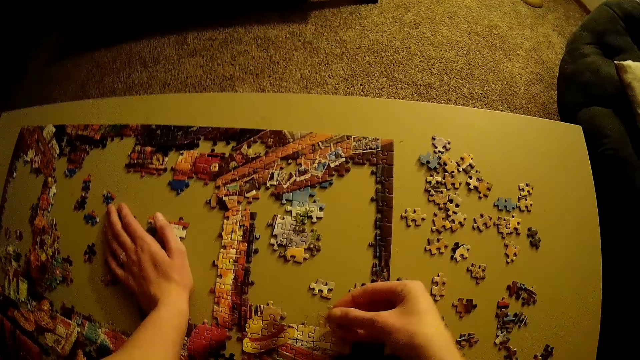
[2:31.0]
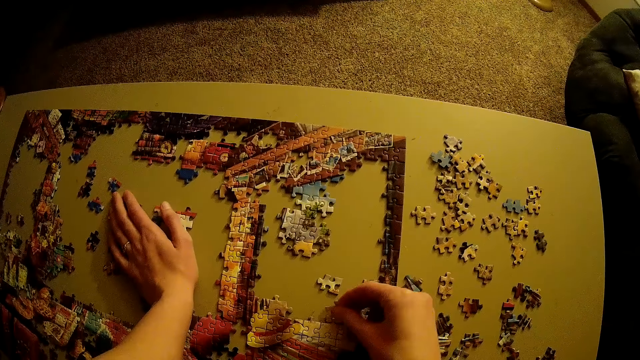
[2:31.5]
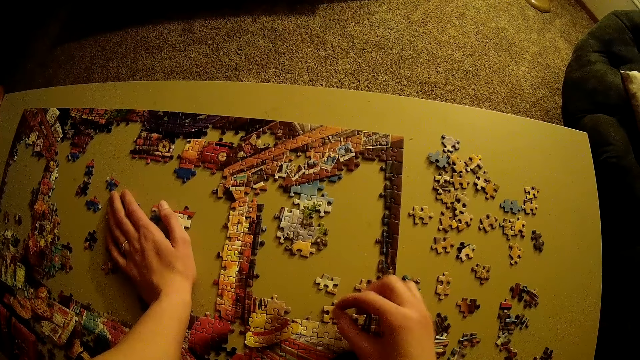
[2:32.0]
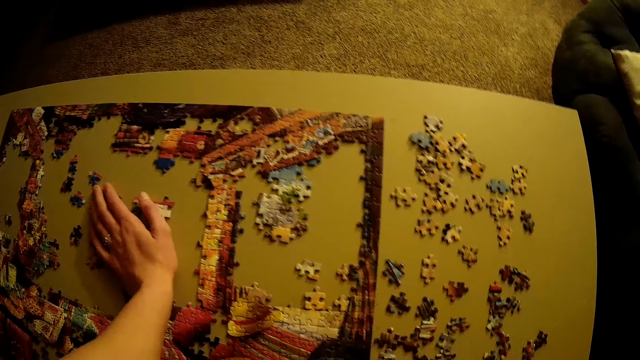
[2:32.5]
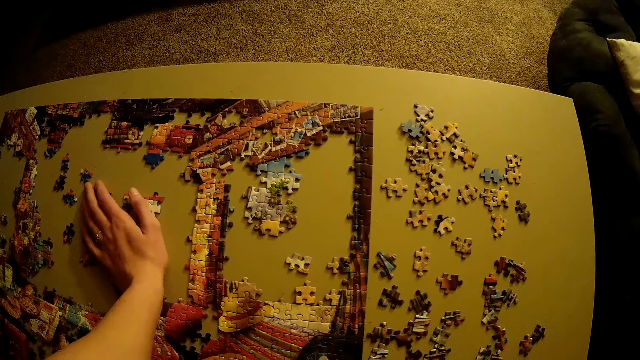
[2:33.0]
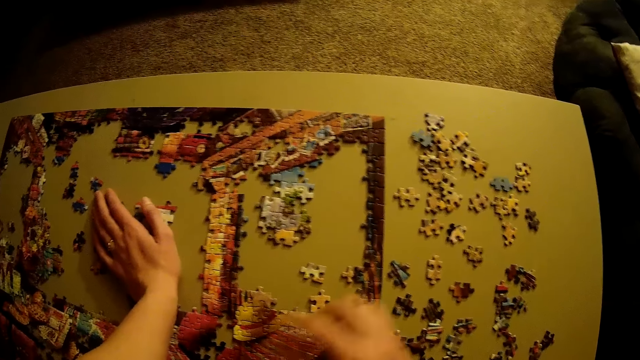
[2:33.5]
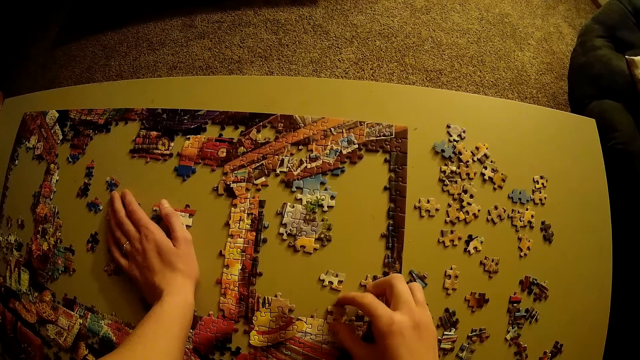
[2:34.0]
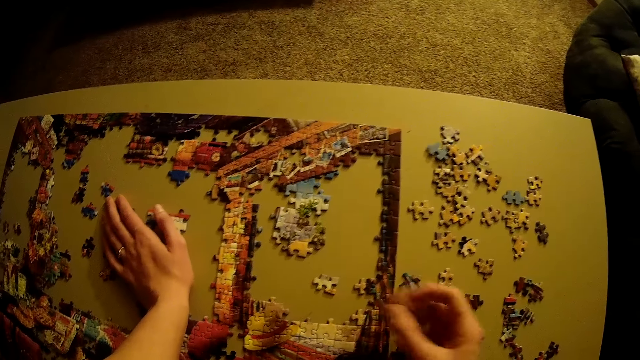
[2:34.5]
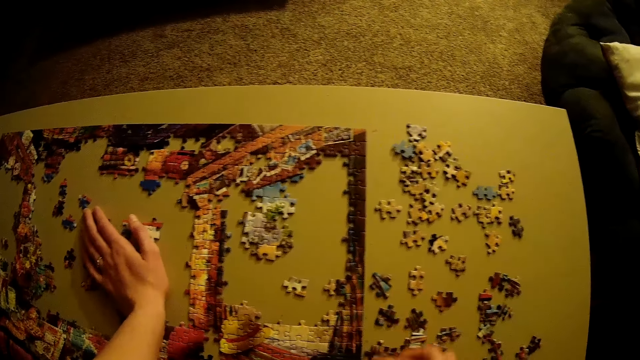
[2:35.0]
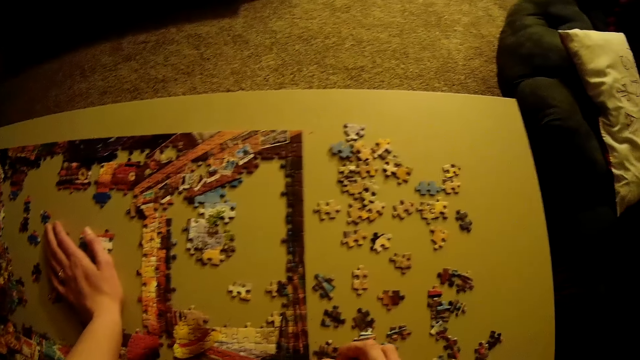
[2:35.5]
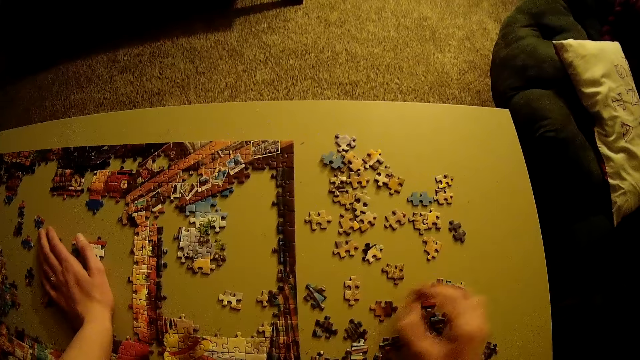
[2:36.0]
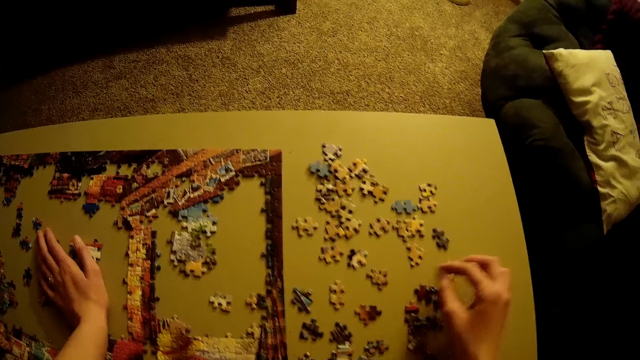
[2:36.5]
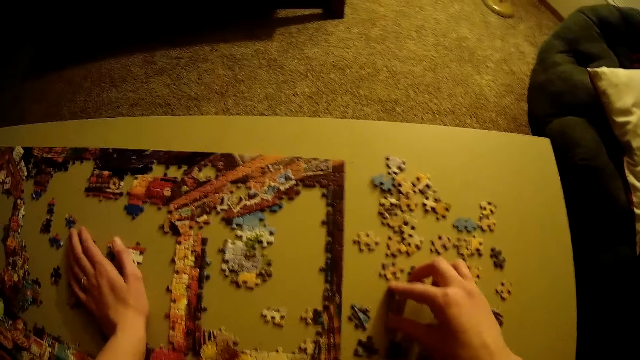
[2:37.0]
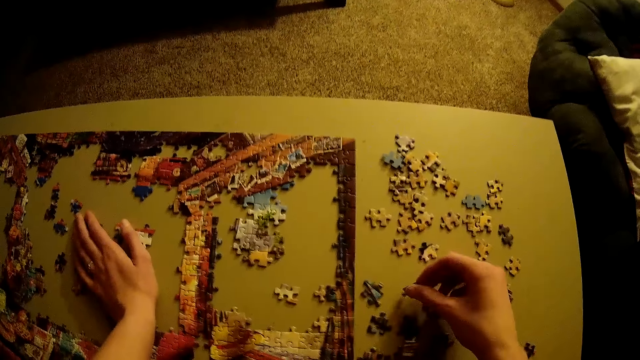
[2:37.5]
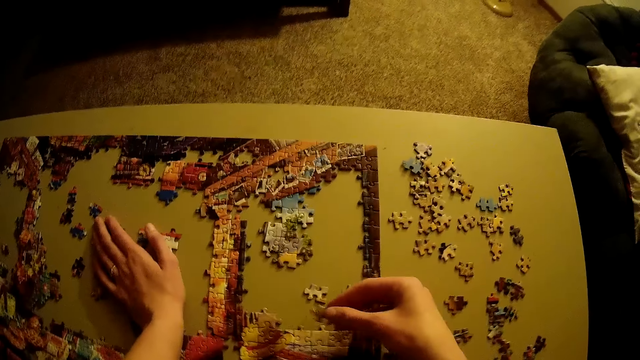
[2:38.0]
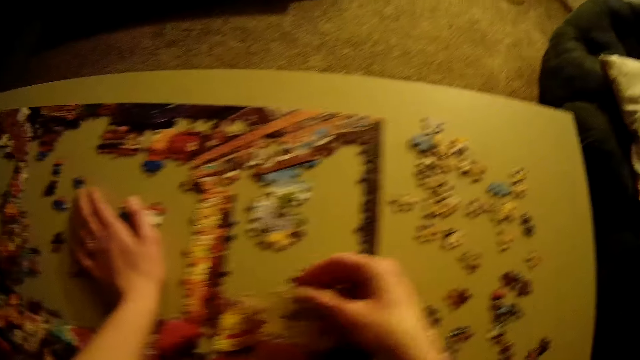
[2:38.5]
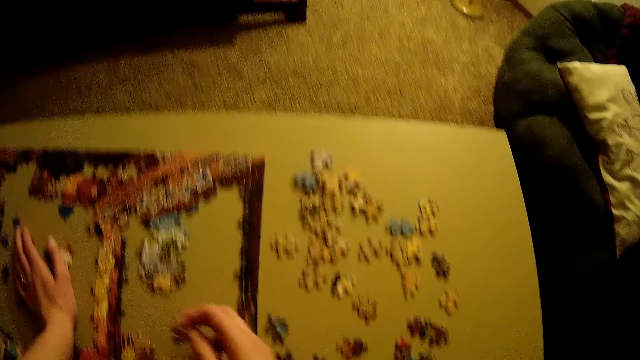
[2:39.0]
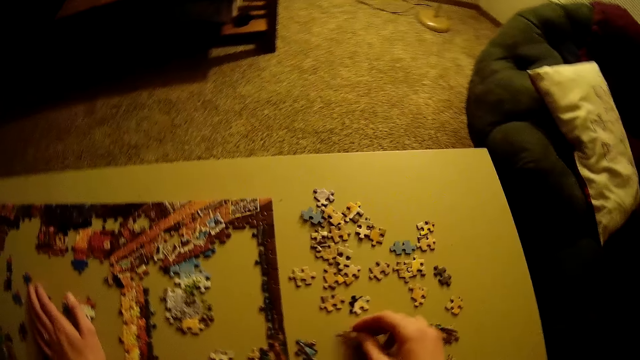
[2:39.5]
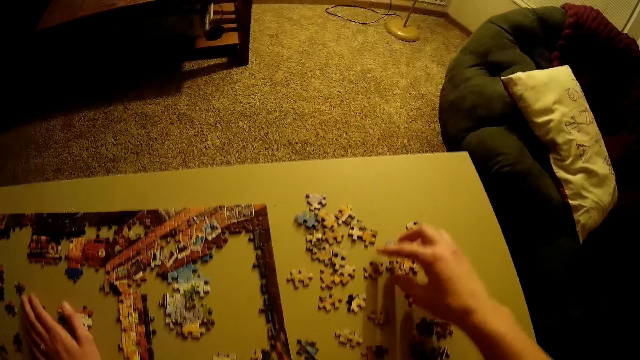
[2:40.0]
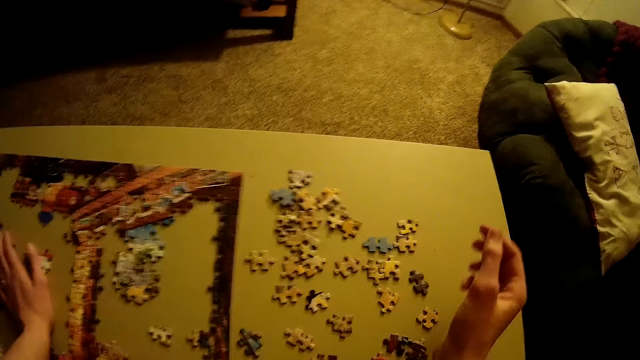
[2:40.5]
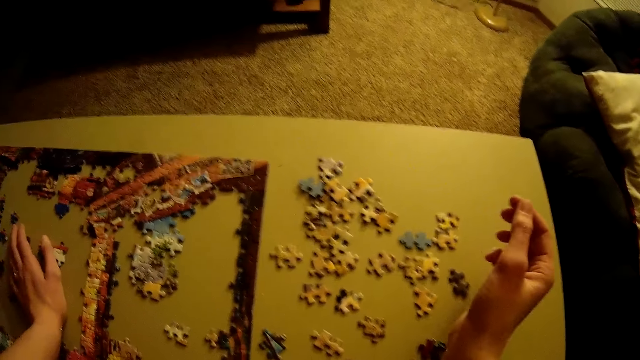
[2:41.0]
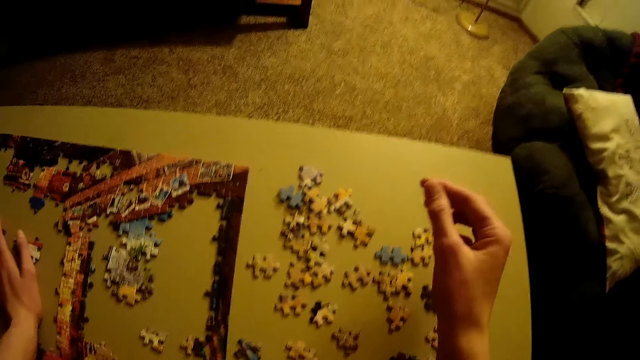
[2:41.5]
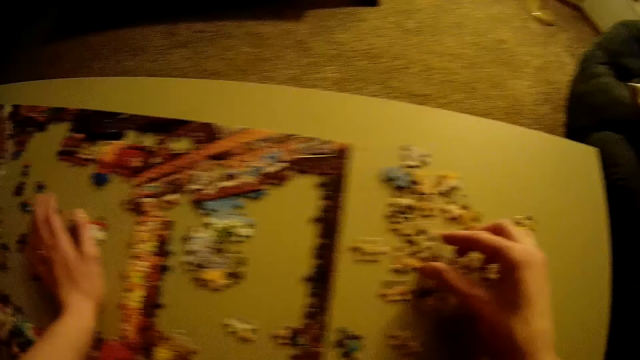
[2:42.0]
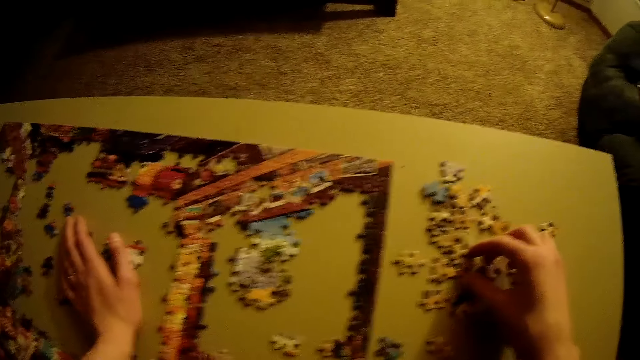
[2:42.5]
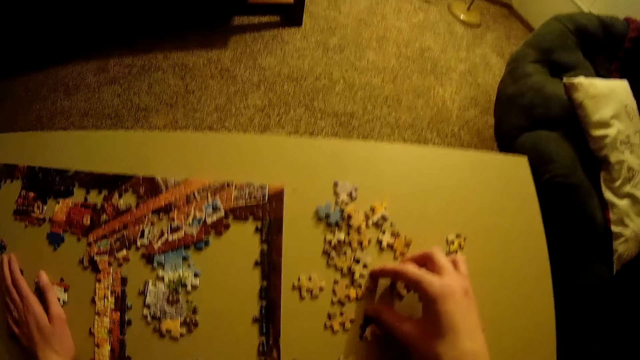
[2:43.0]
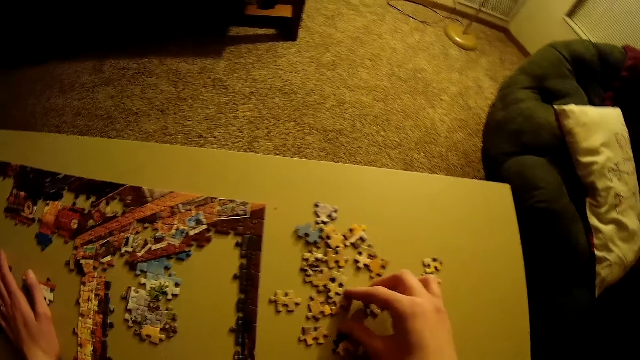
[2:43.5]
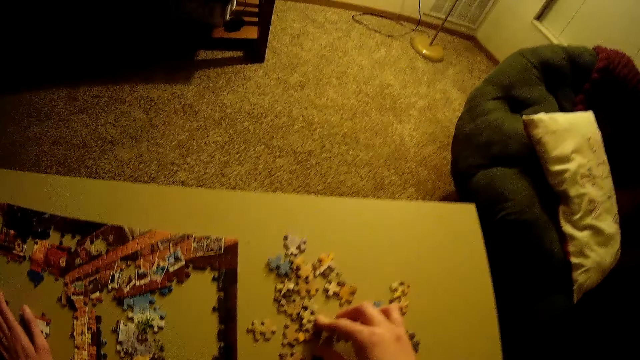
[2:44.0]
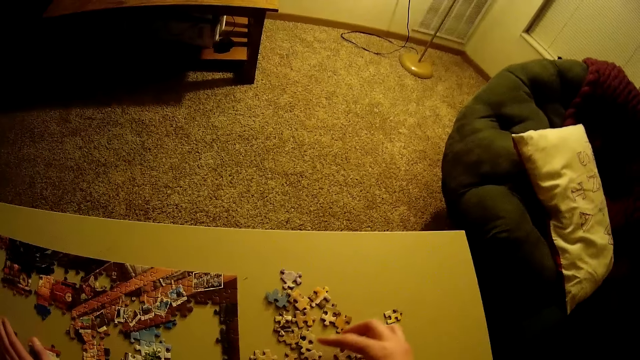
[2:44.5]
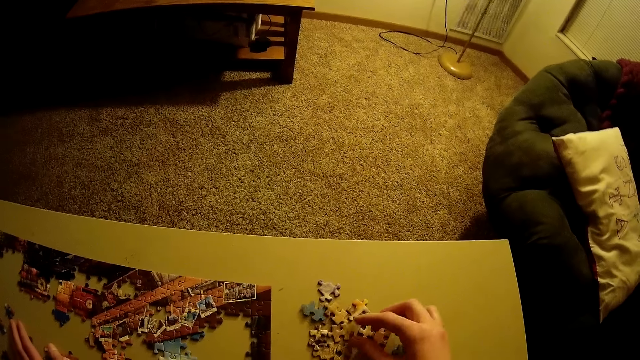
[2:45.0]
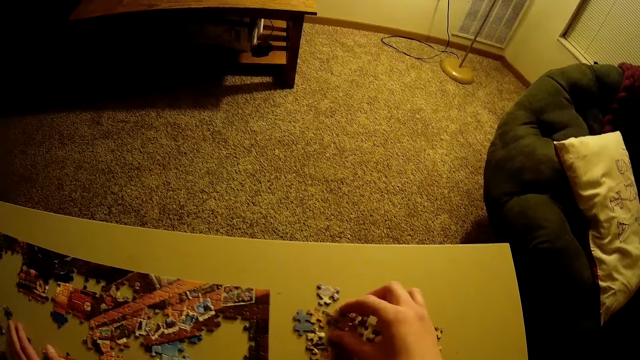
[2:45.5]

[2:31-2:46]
The camera wearer fits the puzzle piece in the jigsaw puzzle. They stare at the jigsaw puzzle. They pick up the puzzle piece. They place the puzzle piece on the table. They pick up the puzzle piece. They hold the jigsaw puzzle. They place the puzzle piece on the table. They stare at the puzzle pieces. They touch the puzzle piece.

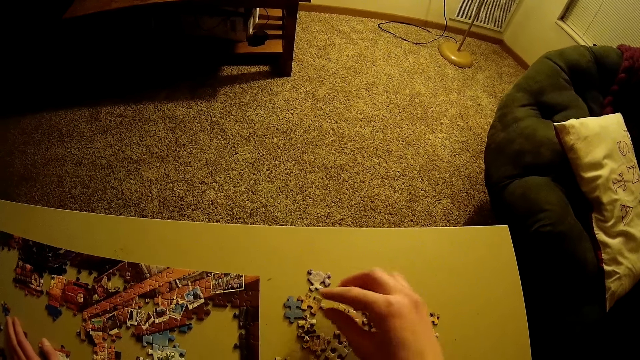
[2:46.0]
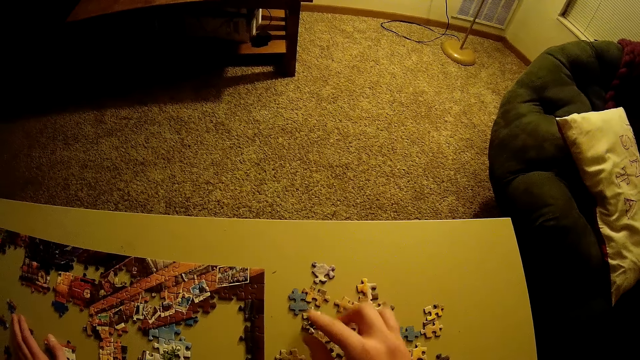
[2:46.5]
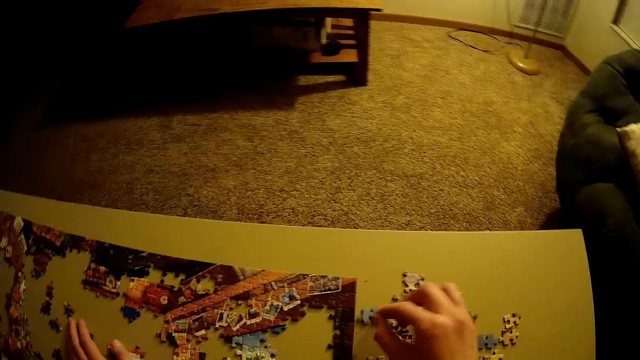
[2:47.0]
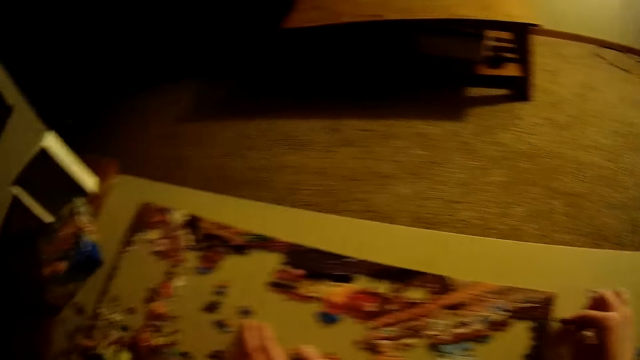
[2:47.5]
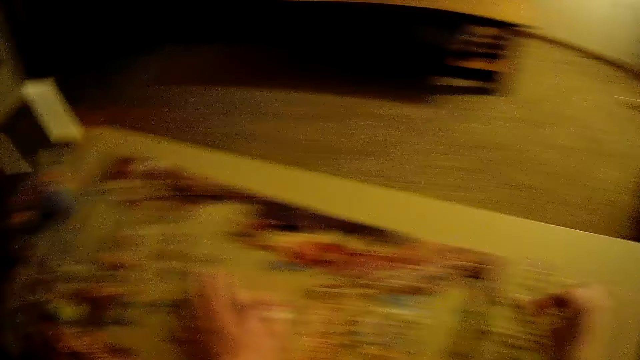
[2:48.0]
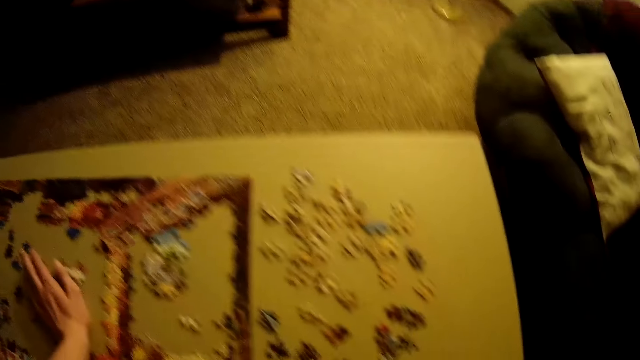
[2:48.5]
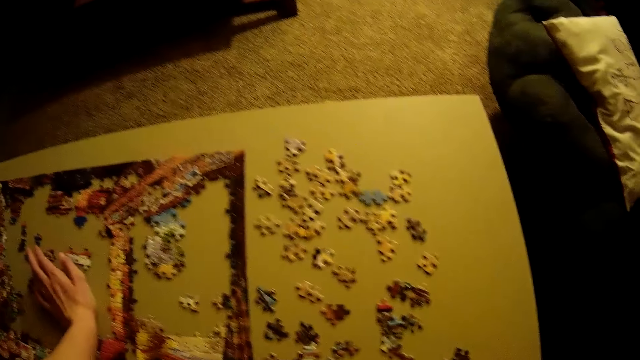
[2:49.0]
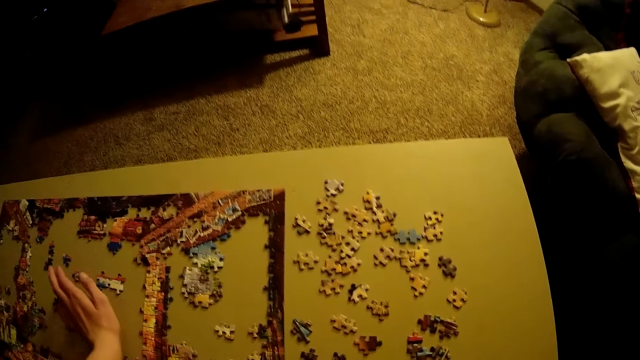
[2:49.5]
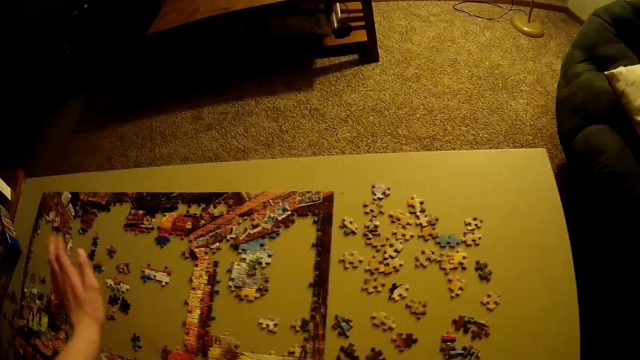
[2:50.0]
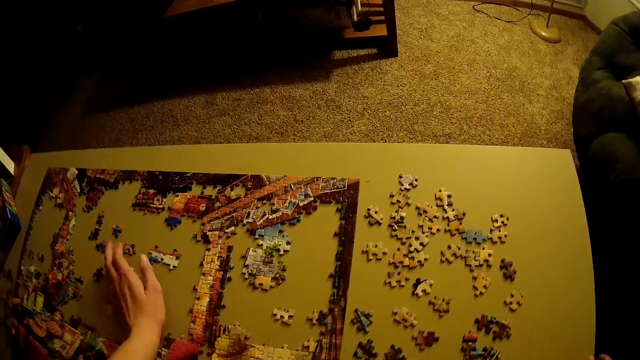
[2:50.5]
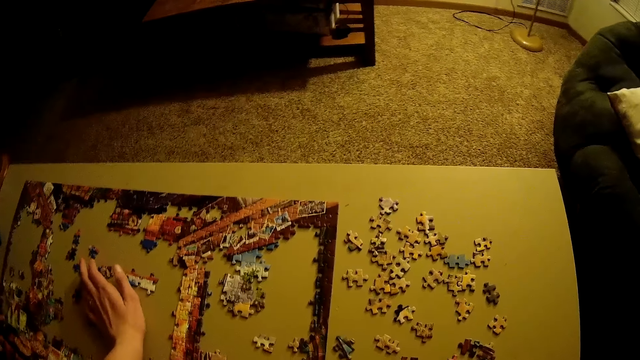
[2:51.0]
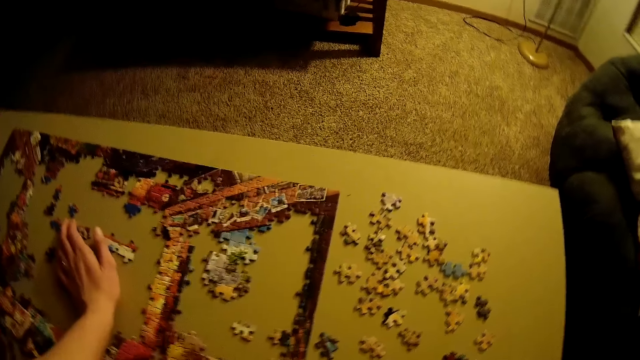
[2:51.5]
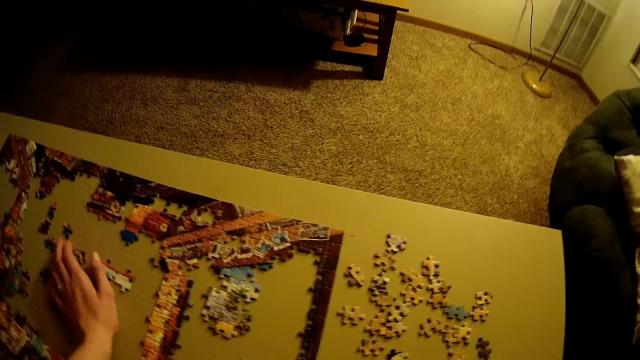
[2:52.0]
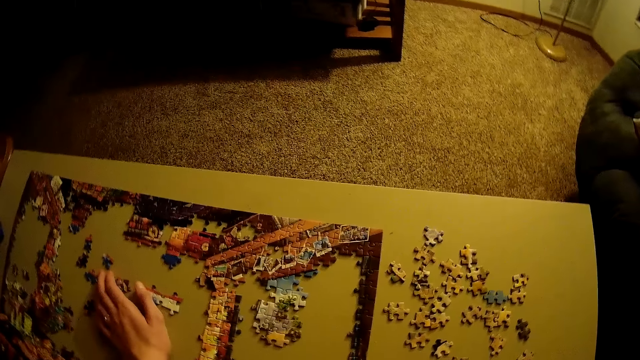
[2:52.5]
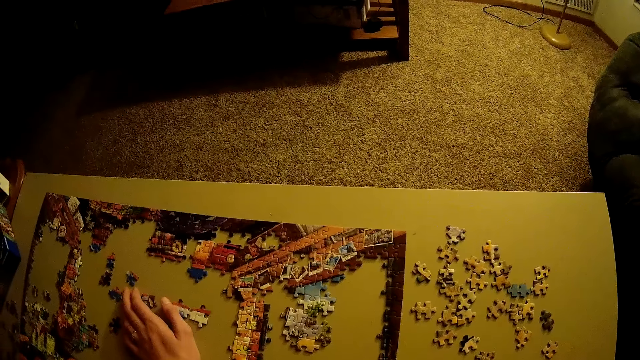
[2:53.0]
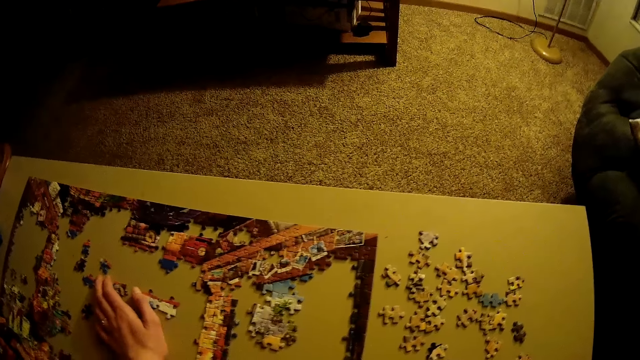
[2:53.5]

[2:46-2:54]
The camera wearer picks up a puzzle piece. He fits the puzzle piece in the jigsaw puzzle. He lifts his hand. He places his hand on the table.
